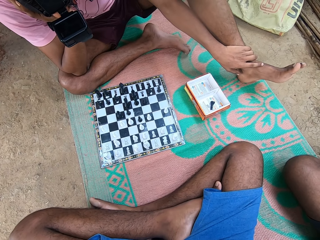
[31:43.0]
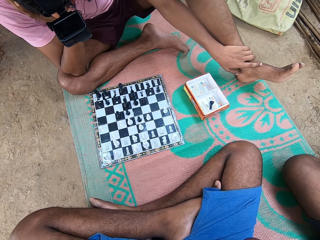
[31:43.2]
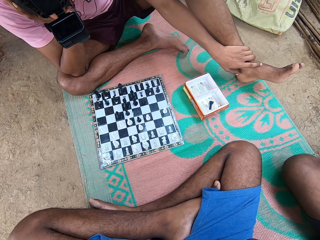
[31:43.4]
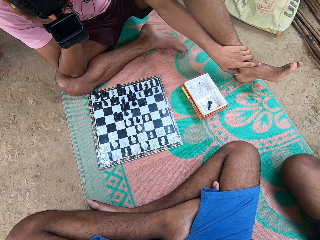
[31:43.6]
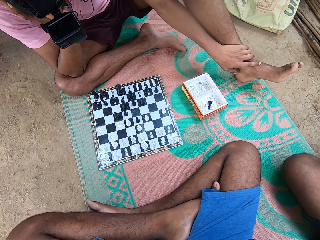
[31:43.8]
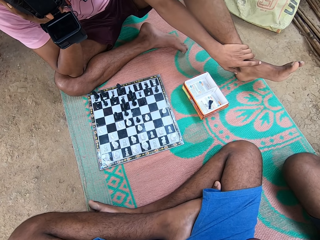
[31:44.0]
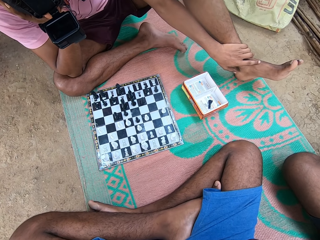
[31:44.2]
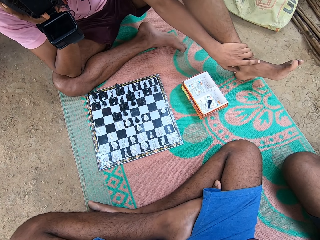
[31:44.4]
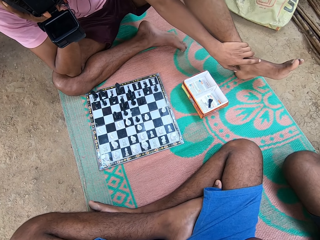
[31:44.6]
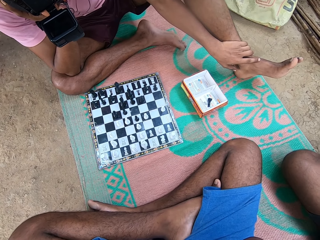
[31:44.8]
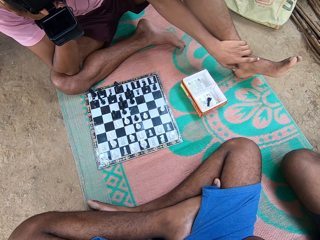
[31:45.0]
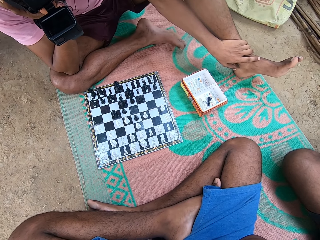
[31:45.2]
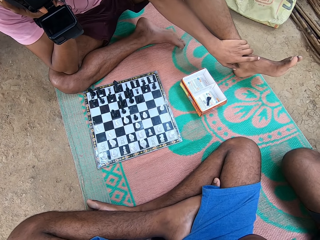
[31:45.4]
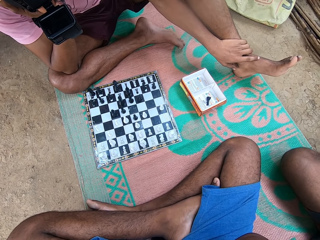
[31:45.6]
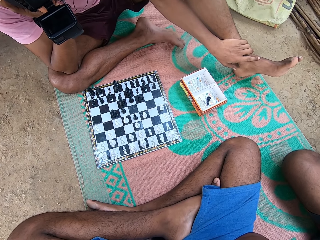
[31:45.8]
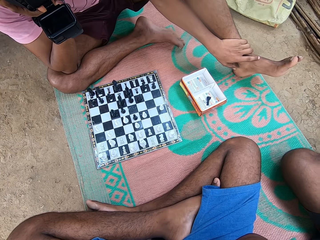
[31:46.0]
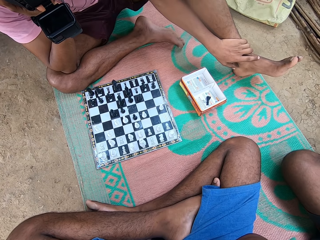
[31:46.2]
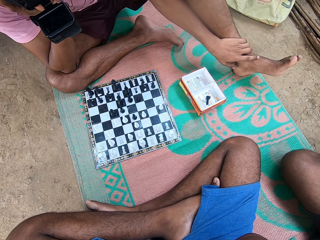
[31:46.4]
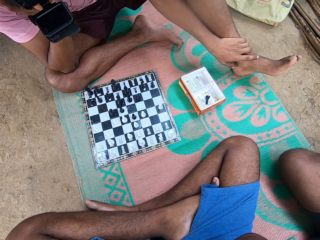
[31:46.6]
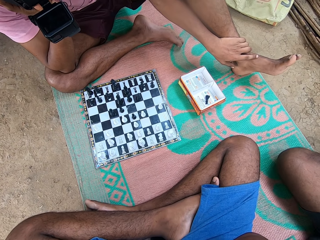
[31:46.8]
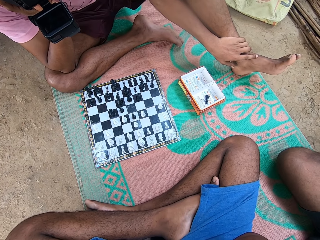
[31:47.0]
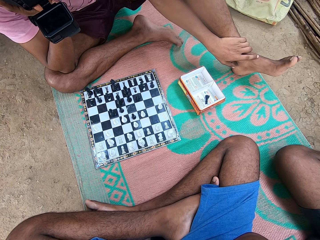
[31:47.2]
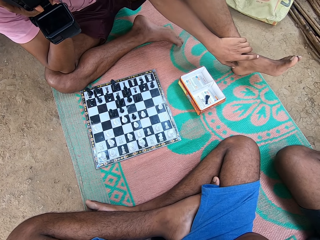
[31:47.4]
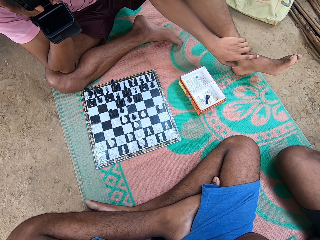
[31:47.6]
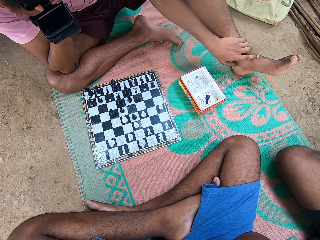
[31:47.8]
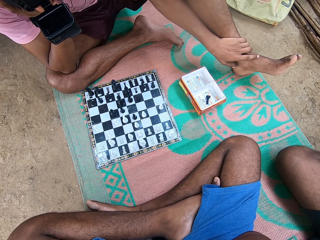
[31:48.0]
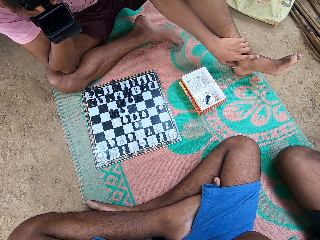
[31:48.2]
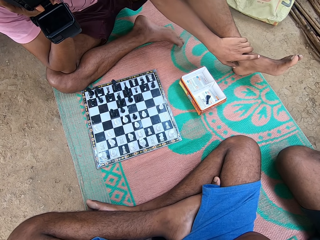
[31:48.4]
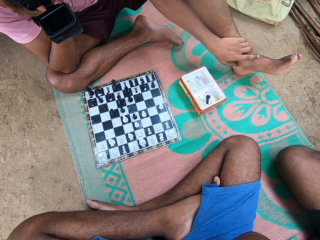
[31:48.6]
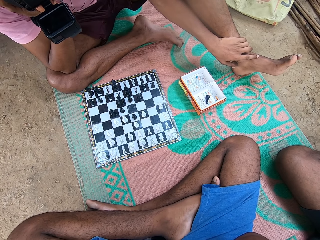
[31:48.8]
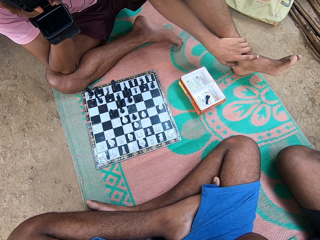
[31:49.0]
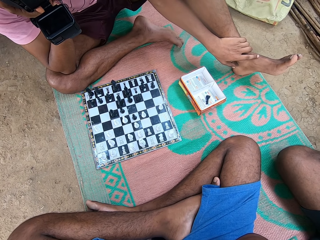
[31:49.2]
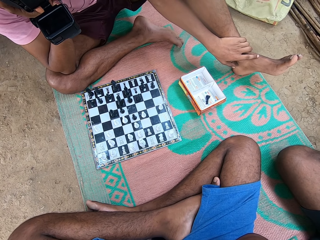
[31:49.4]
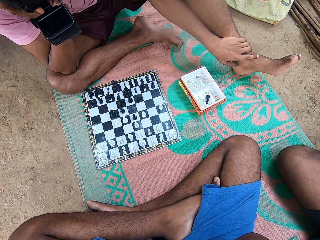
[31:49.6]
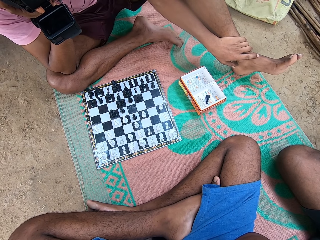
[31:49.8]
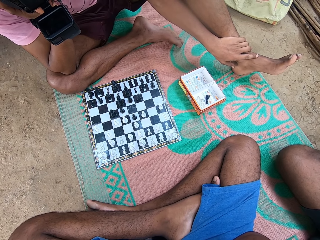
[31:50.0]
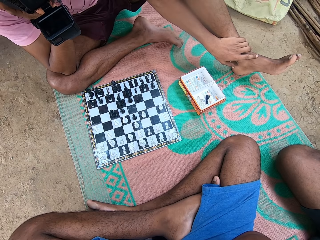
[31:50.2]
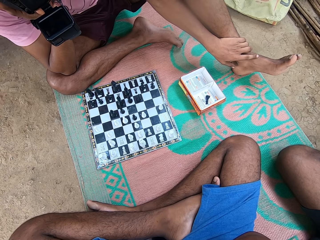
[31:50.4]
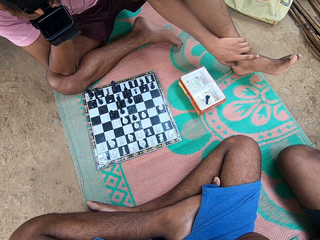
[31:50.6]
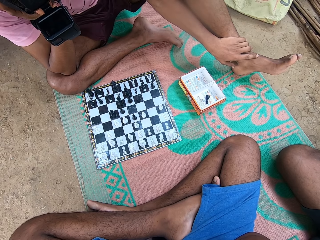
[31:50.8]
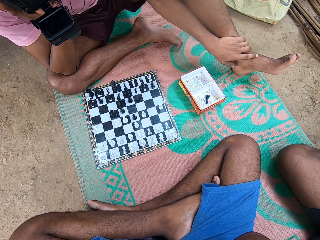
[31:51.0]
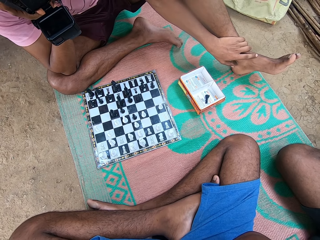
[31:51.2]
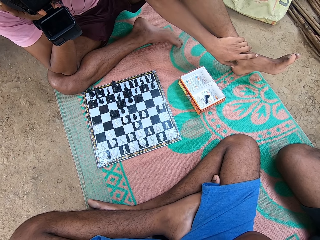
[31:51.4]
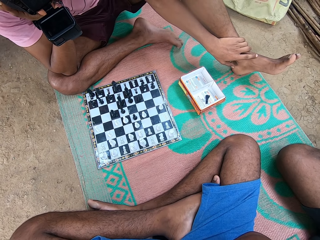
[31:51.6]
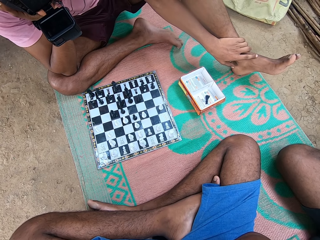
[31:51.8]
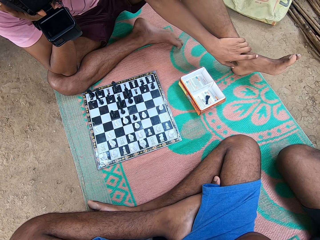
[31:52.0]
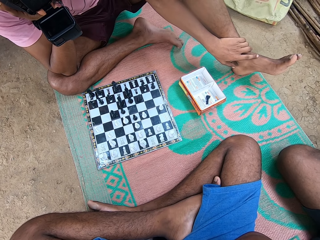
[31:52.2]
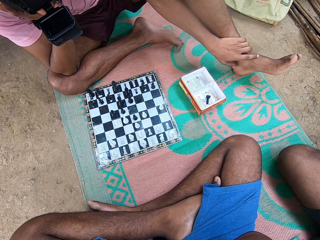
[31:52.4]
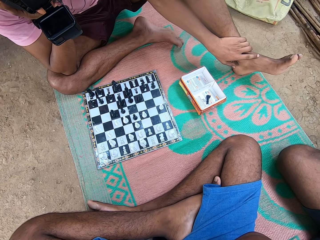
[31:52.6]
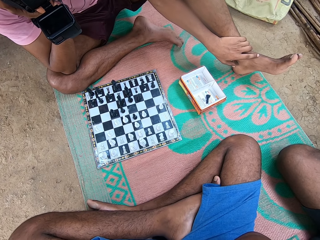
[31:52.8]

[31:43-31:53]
A man talks. The man moves the knee. The camera wearer looks around.

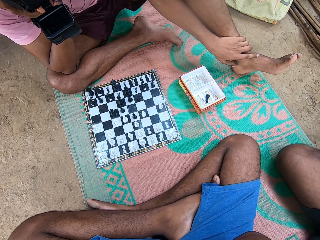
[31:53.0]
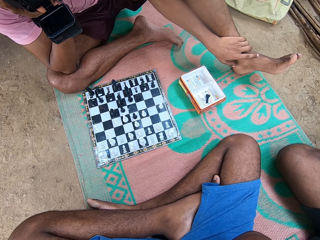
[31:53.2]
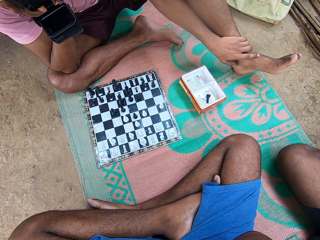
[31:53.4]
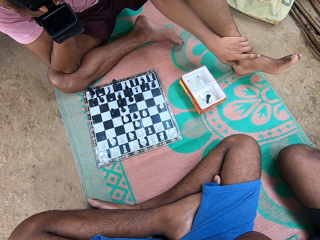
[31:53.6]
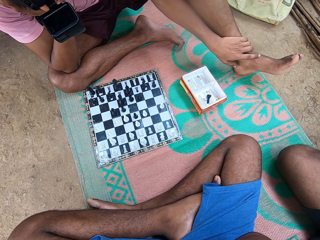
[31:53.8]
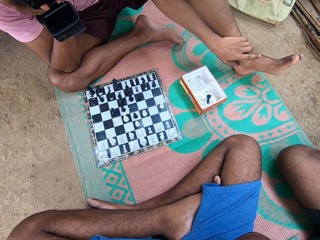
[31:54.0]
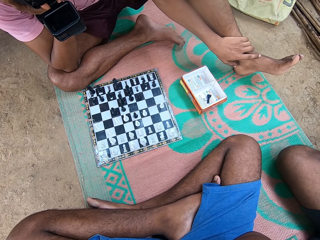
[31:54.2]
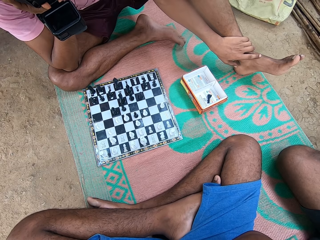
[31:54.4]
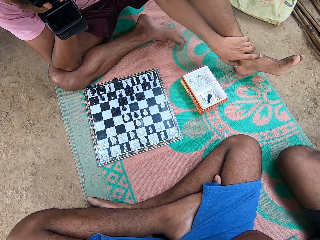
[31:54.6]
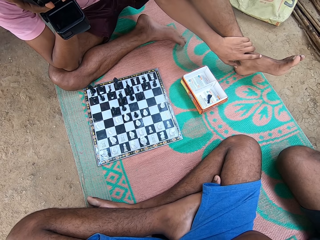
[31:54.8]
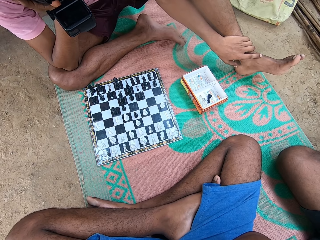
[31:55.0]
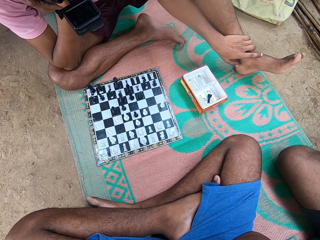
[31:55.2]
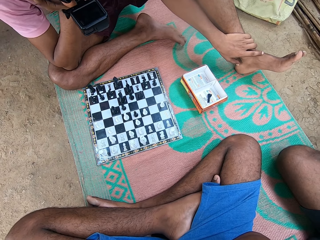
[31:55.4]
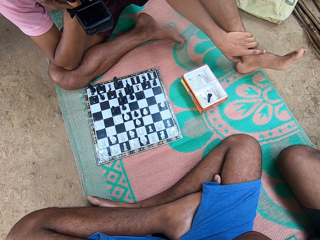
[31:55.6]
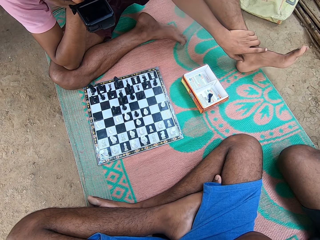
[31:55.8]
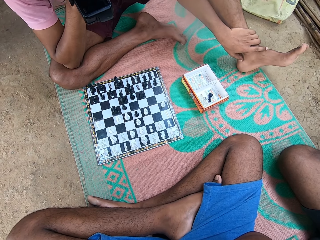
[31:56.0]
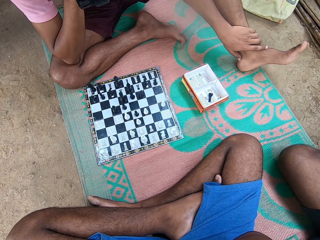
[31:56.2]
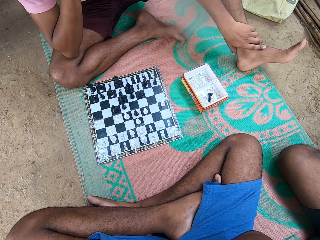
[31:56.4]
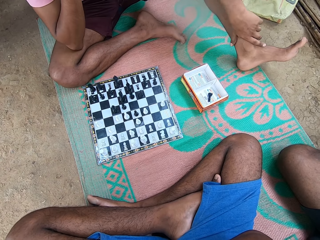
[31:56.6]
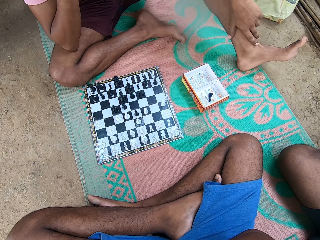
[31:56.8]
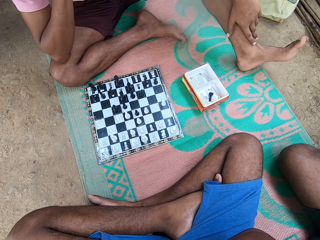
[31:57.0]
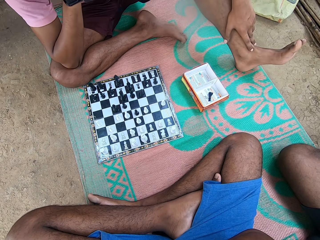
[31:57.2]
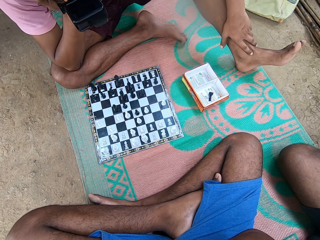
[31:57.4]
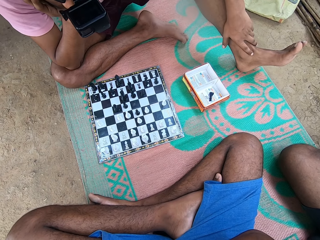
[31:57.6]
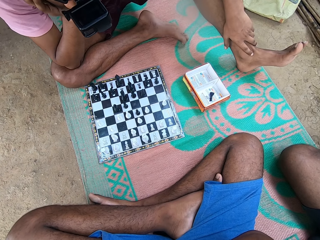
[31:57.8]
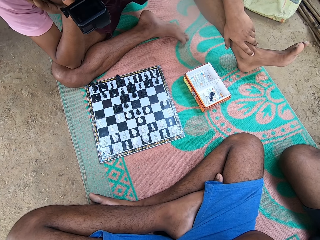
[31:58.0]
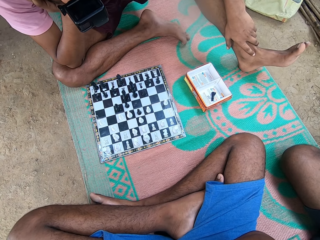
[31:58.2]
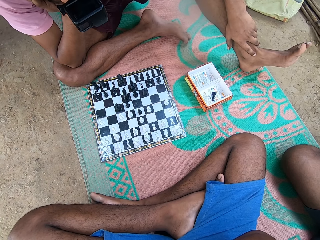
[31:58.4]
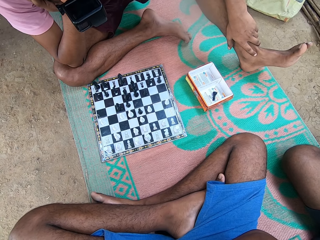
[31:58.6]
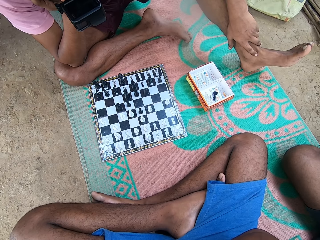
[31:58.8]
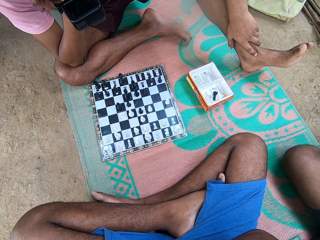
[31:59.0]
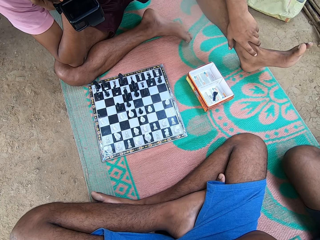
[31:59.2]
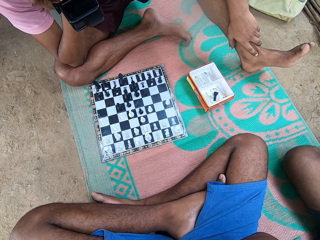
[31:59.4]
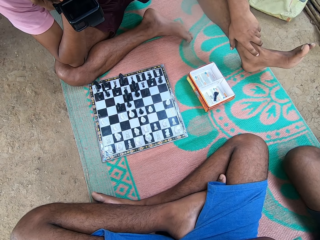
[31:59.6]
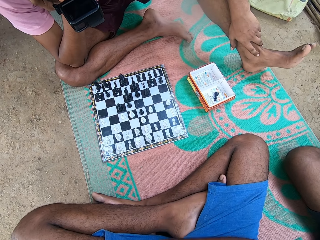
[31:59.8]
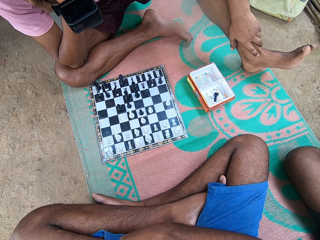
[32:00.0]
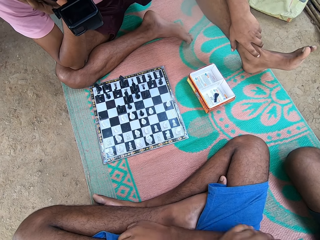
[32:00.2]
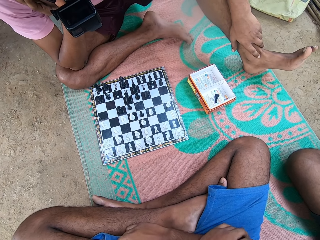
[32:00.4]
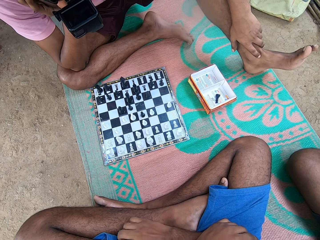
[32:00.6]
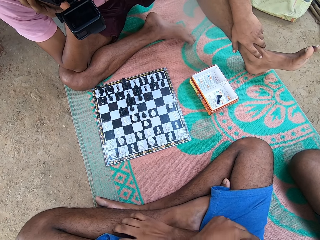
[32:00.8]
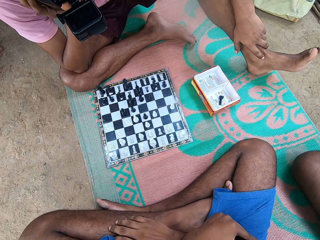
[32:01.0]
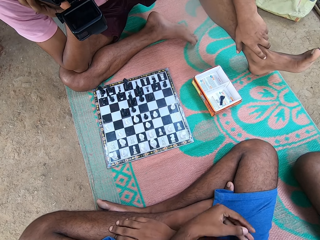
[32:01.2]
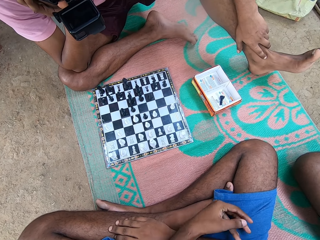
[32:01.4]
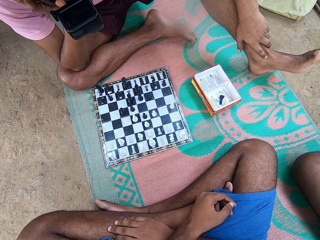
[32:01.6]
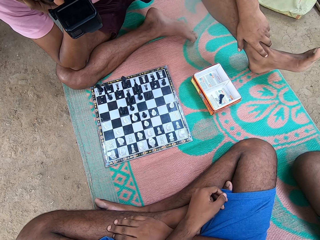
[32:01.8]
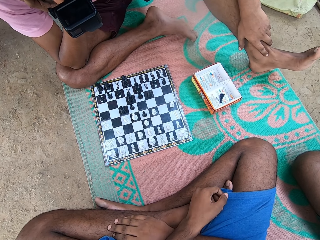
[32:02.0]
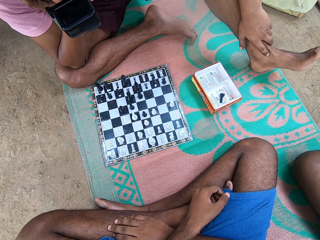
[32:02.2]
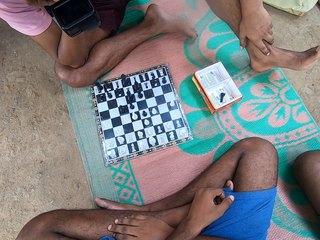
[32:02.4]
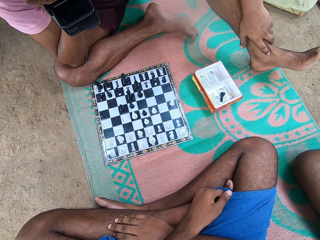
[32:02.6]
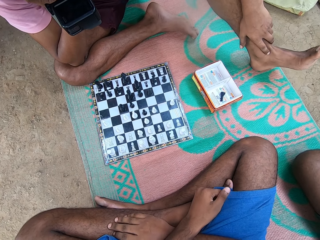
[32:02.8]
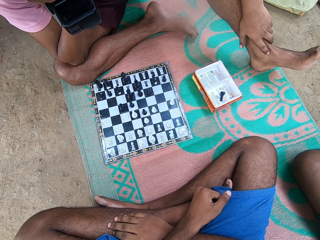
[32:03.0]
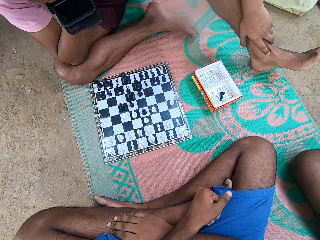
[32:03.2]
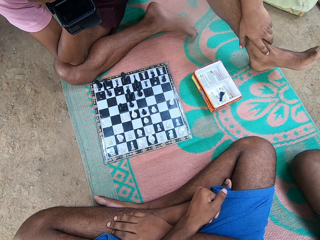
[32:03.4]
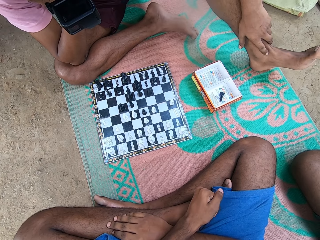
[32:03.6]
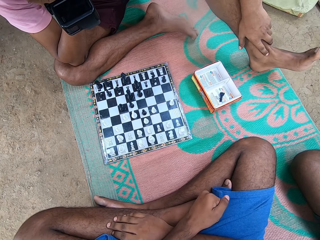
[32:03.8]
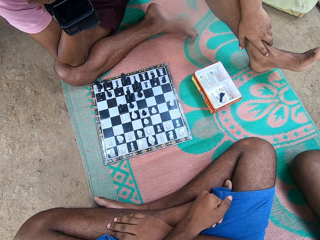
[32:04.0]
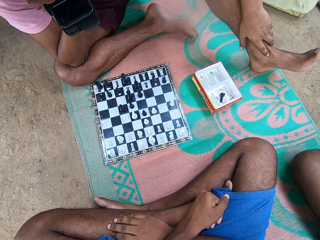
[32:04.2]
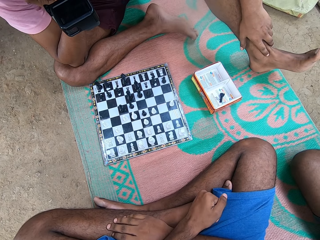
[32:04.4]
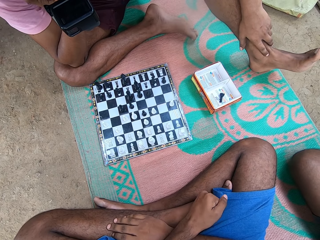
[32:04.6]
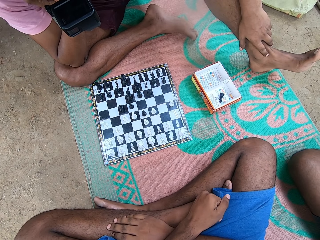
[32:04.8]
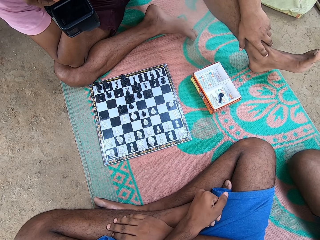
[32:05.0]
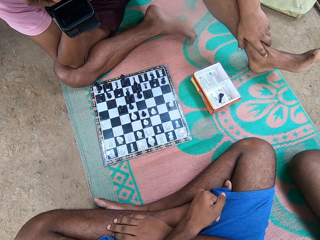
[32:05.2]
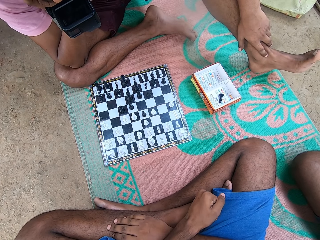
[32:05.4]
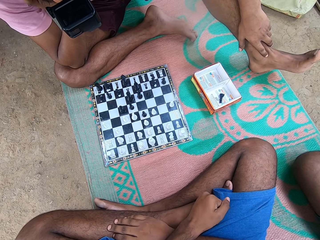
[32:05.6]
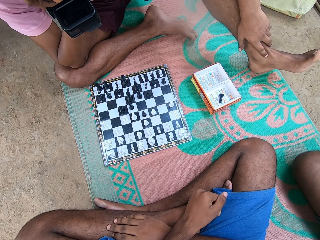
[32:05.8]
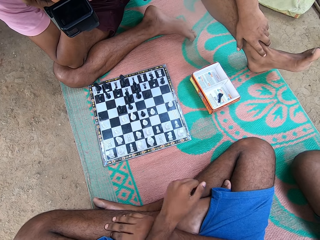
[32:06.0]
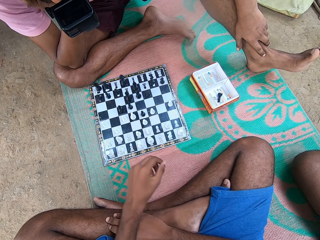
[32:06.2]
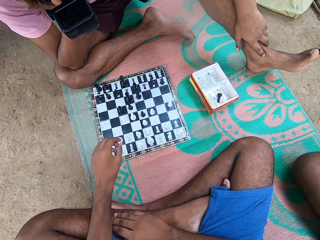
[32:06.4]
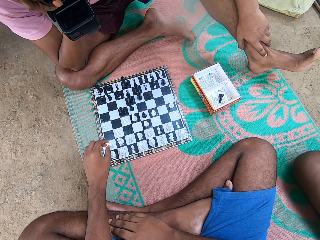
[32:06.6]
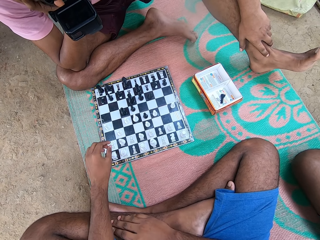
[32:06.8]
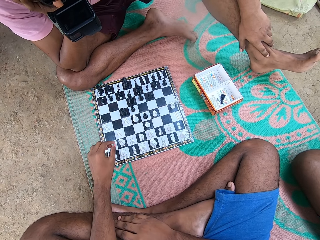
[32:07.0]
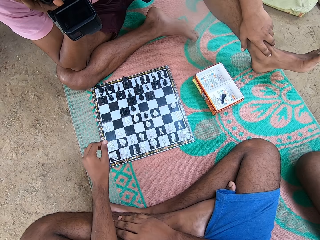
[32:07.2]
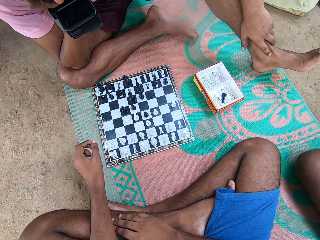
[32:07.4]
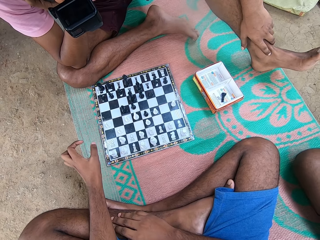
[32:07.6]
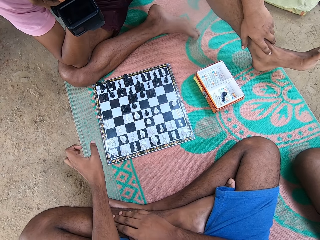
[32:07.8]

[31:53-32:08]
A man moves the body. The man moves the leg. The camera wearer moves his hand.
